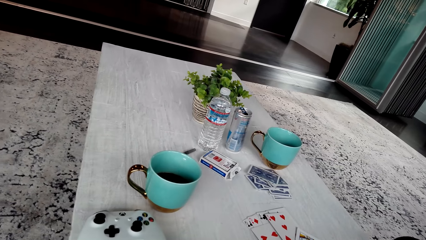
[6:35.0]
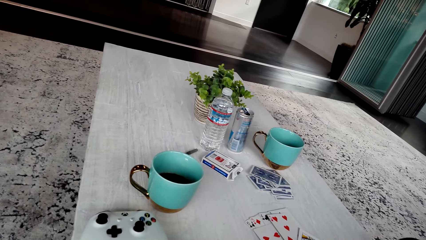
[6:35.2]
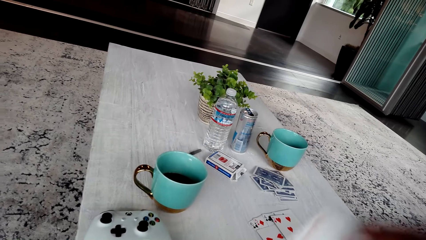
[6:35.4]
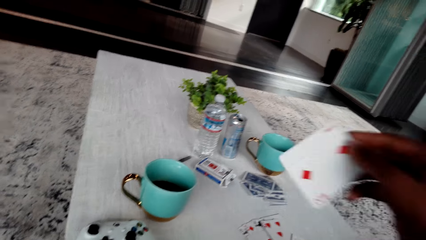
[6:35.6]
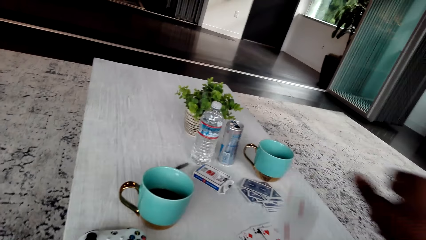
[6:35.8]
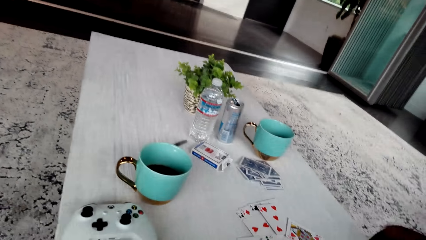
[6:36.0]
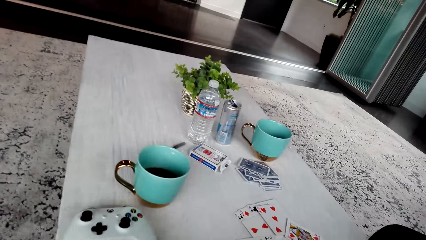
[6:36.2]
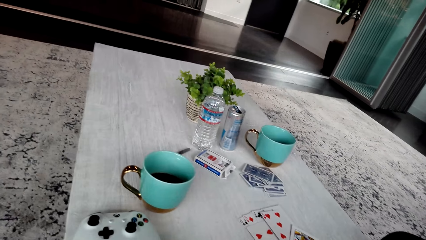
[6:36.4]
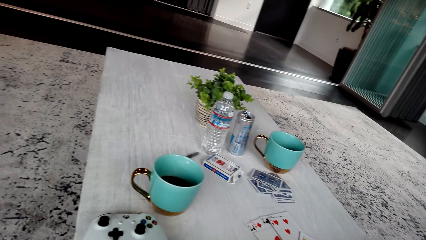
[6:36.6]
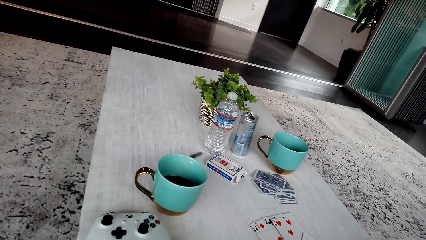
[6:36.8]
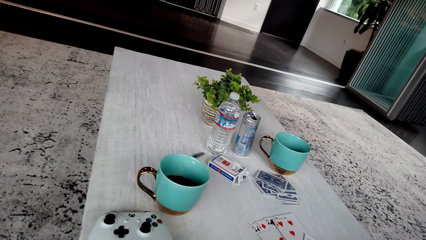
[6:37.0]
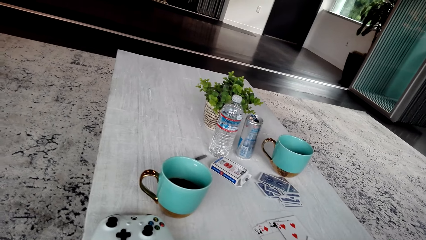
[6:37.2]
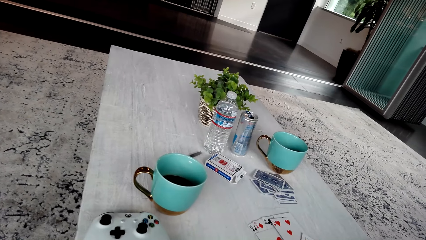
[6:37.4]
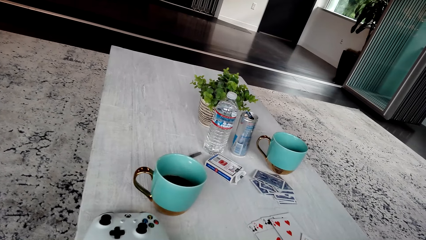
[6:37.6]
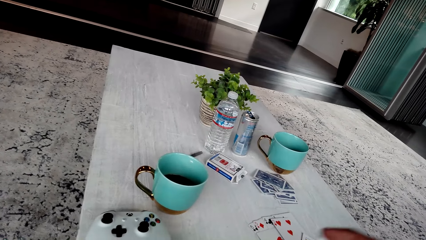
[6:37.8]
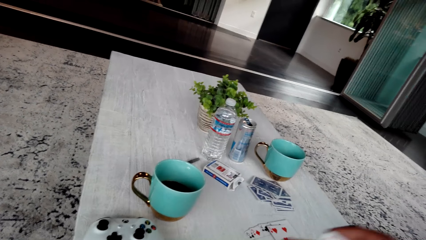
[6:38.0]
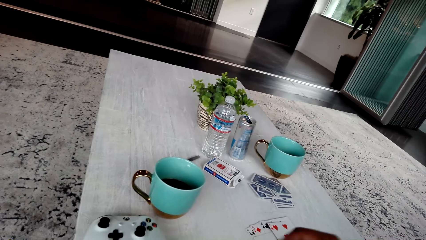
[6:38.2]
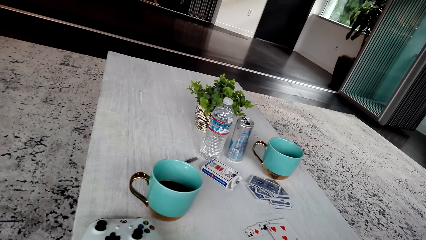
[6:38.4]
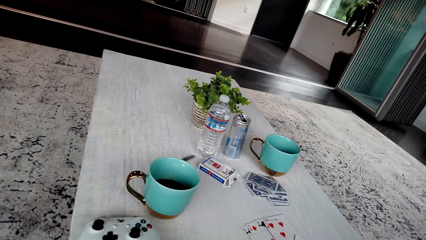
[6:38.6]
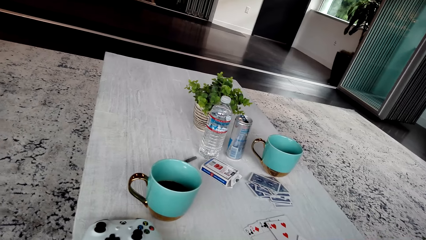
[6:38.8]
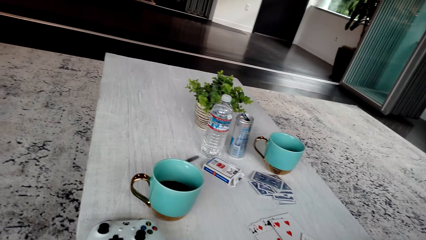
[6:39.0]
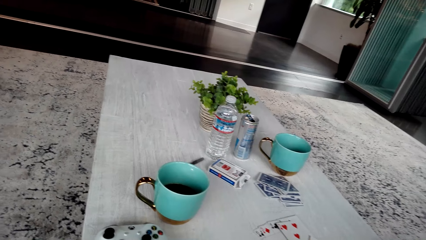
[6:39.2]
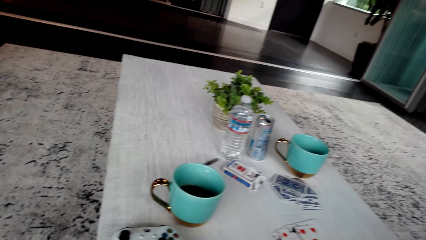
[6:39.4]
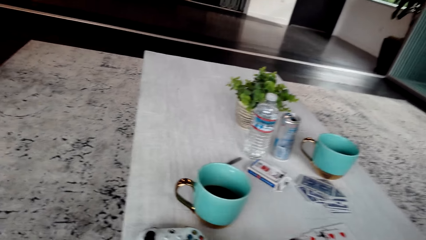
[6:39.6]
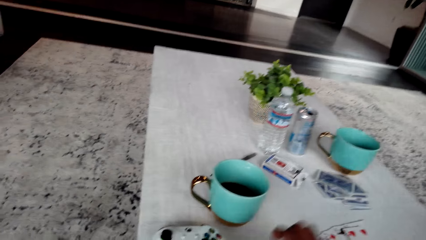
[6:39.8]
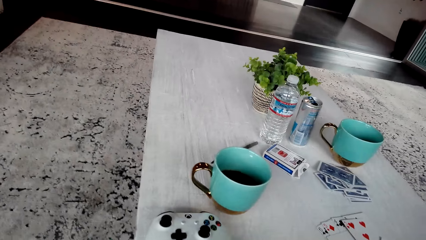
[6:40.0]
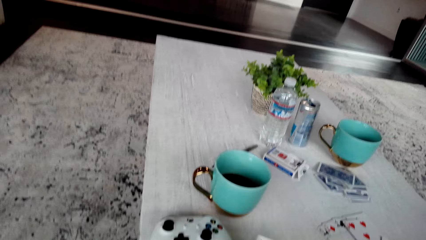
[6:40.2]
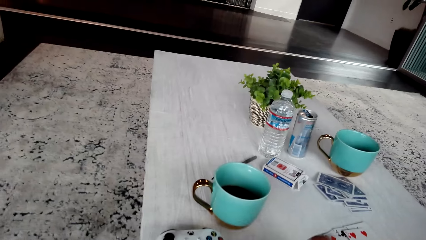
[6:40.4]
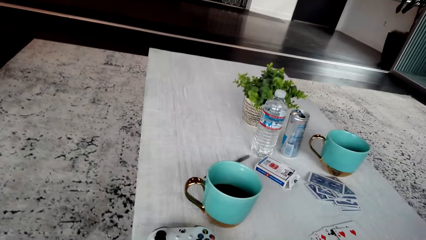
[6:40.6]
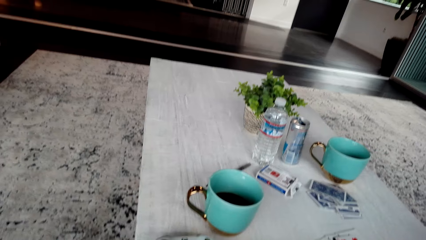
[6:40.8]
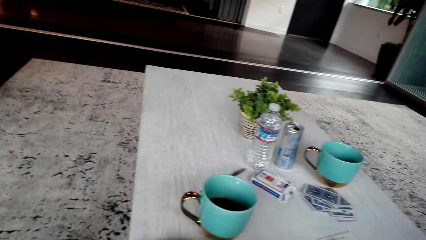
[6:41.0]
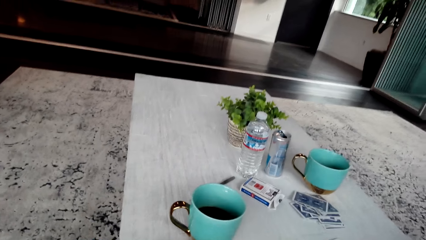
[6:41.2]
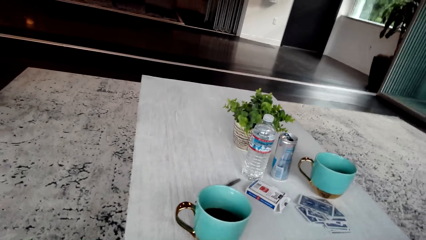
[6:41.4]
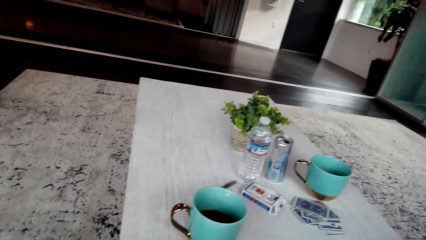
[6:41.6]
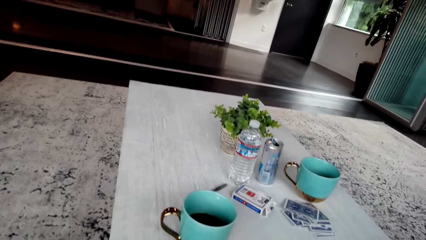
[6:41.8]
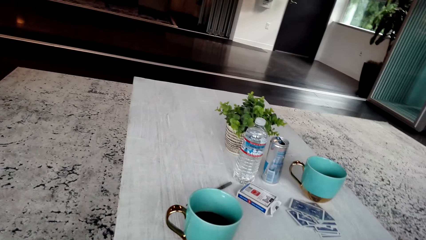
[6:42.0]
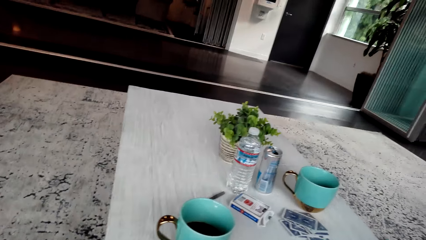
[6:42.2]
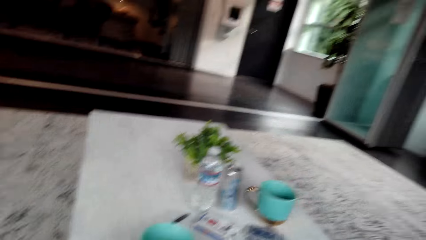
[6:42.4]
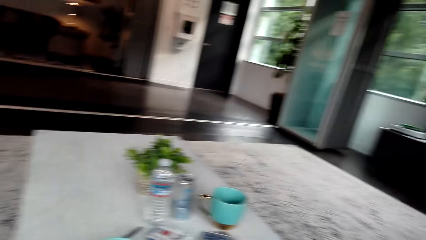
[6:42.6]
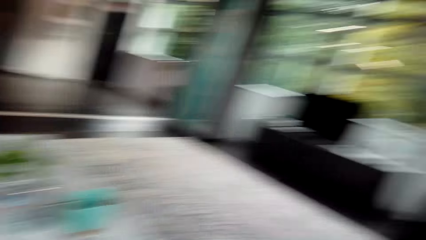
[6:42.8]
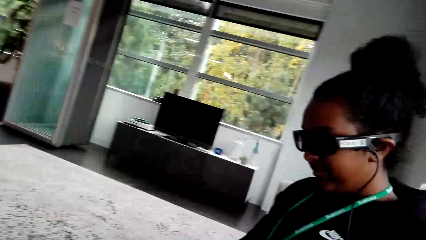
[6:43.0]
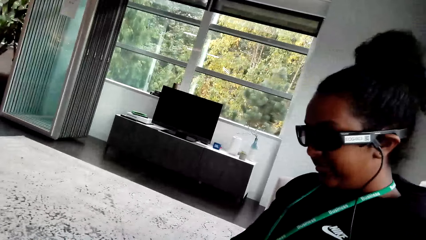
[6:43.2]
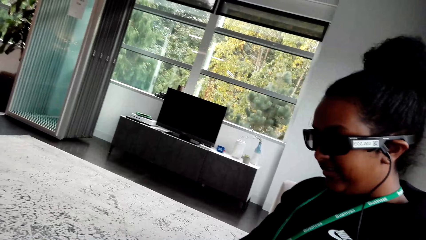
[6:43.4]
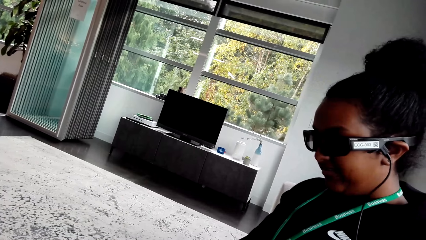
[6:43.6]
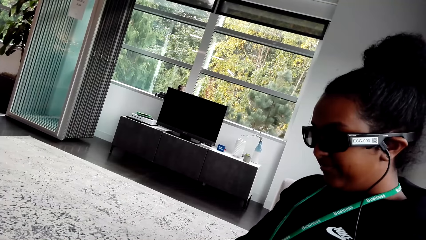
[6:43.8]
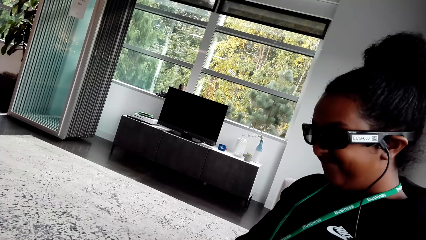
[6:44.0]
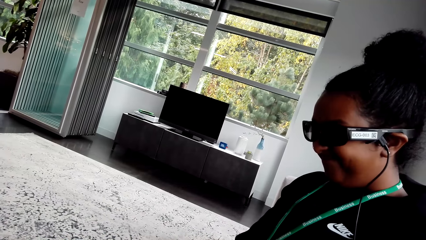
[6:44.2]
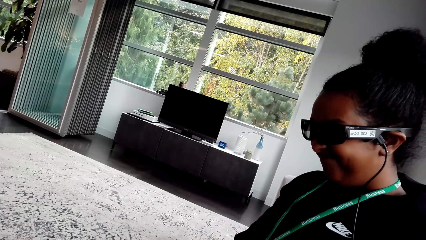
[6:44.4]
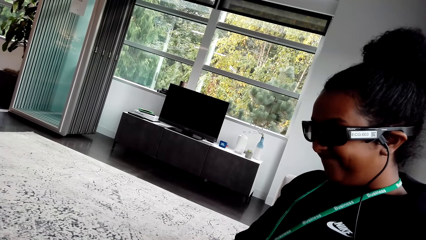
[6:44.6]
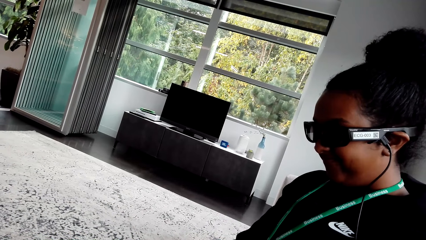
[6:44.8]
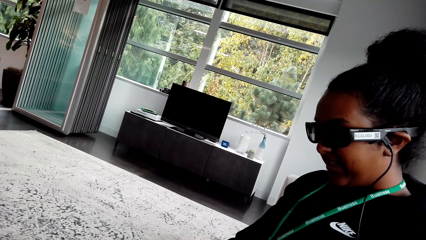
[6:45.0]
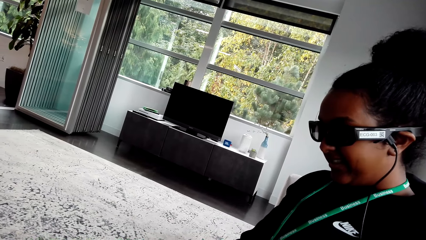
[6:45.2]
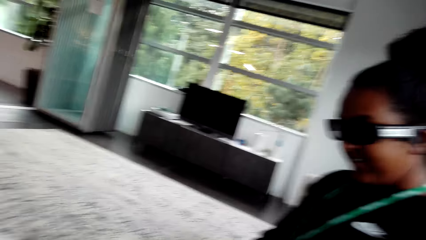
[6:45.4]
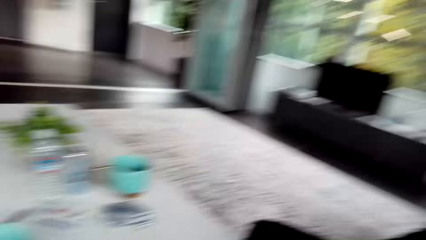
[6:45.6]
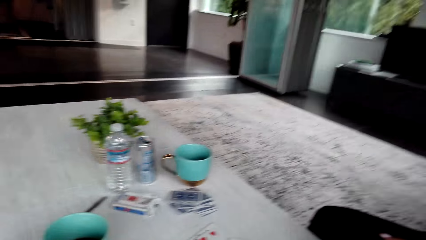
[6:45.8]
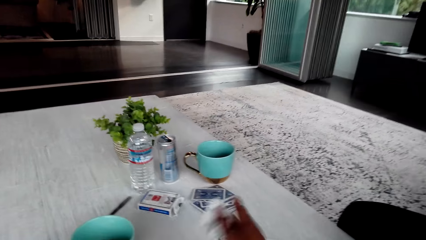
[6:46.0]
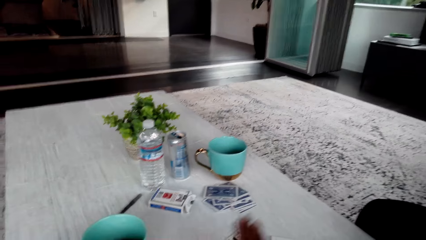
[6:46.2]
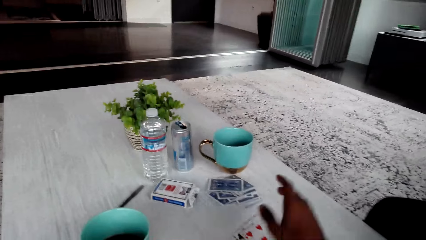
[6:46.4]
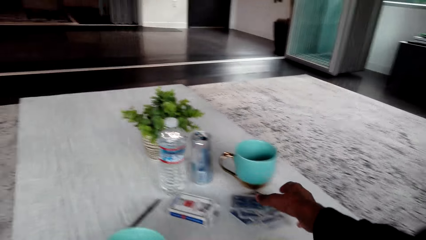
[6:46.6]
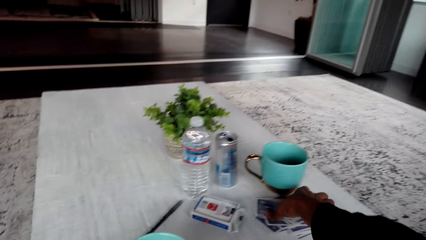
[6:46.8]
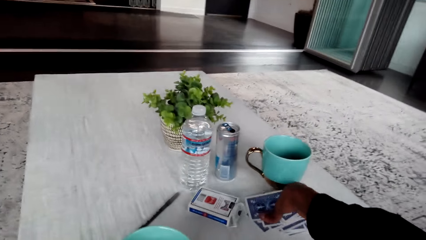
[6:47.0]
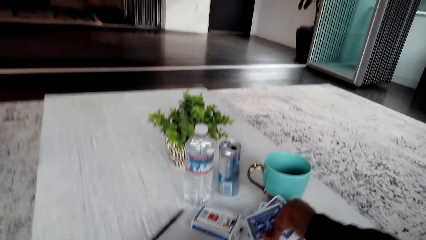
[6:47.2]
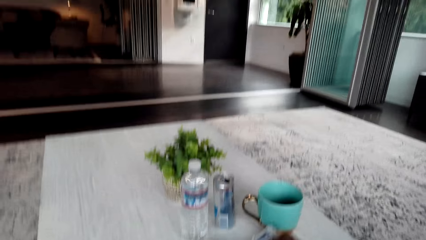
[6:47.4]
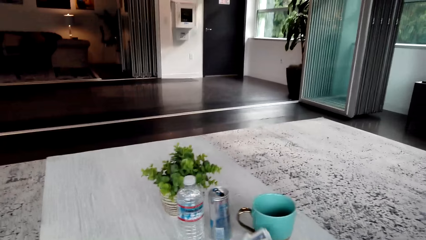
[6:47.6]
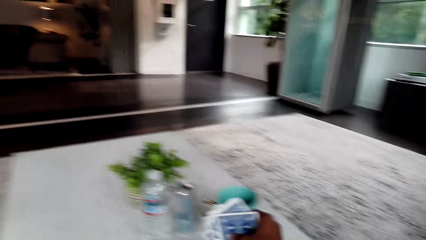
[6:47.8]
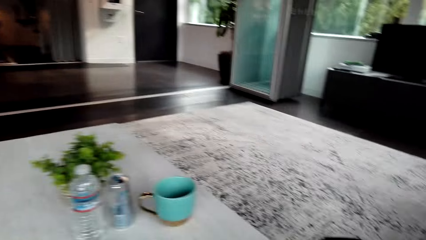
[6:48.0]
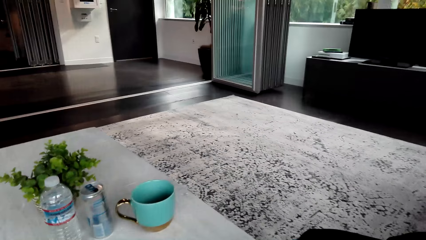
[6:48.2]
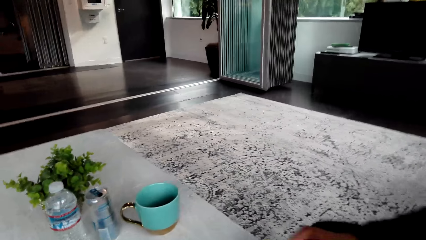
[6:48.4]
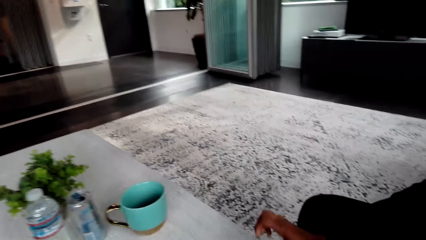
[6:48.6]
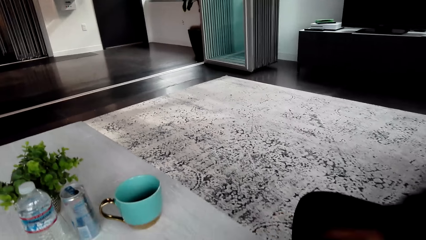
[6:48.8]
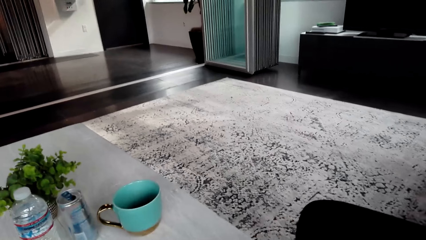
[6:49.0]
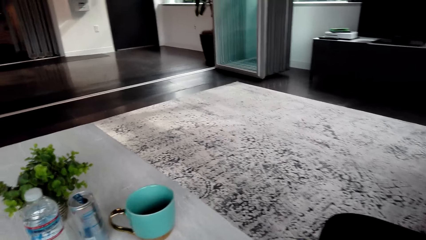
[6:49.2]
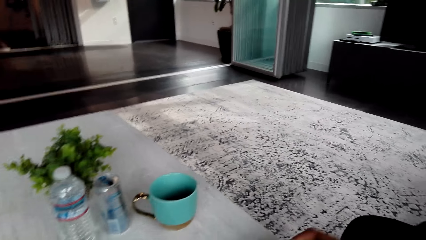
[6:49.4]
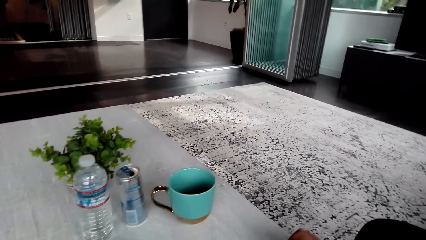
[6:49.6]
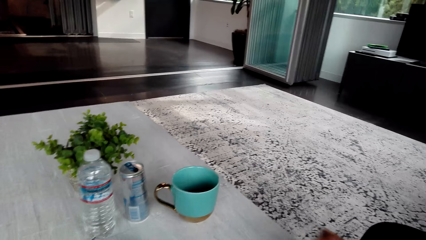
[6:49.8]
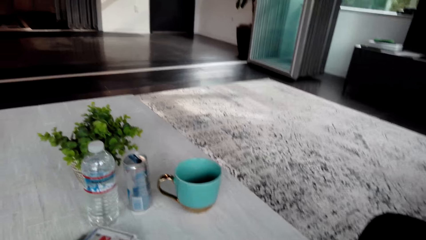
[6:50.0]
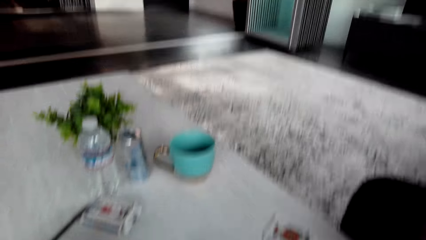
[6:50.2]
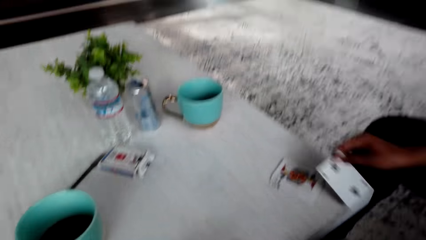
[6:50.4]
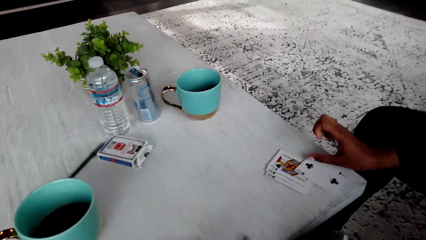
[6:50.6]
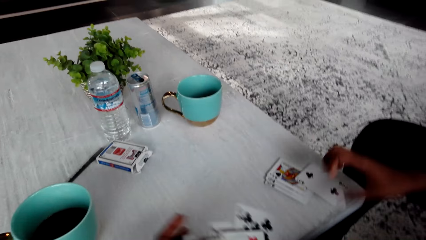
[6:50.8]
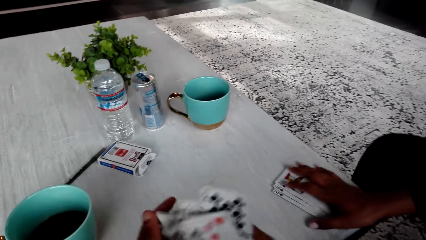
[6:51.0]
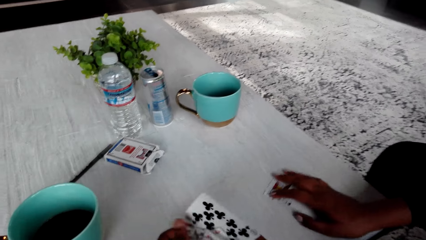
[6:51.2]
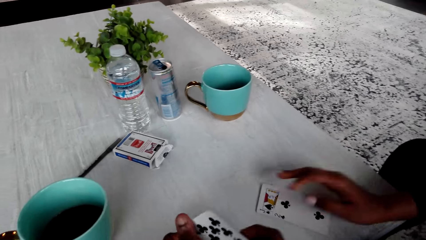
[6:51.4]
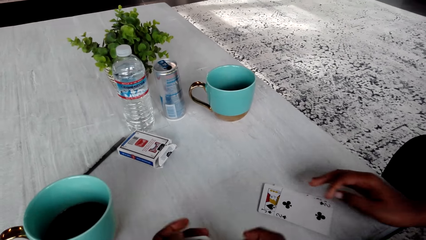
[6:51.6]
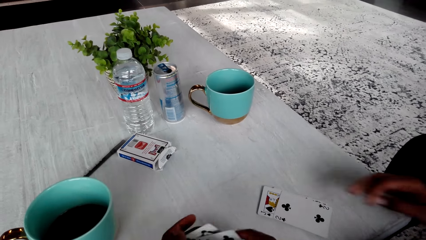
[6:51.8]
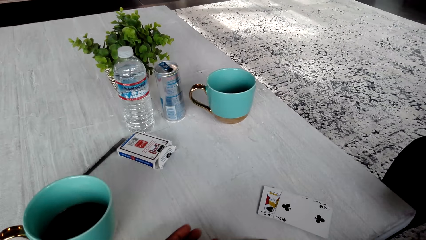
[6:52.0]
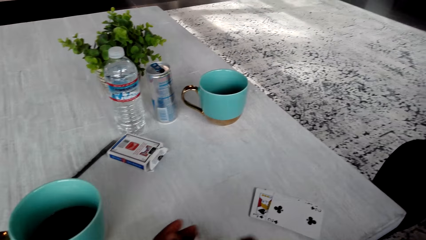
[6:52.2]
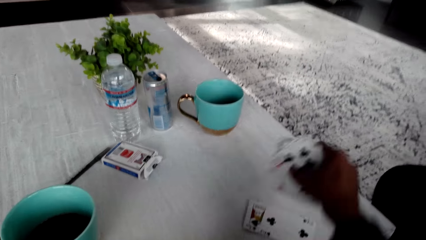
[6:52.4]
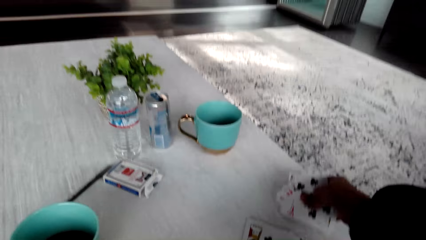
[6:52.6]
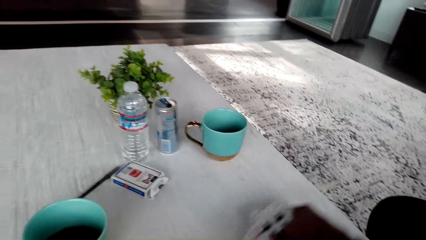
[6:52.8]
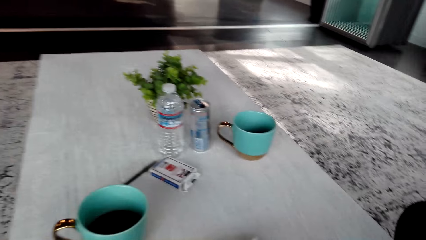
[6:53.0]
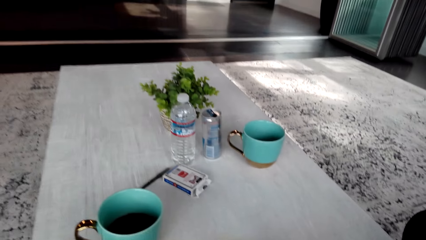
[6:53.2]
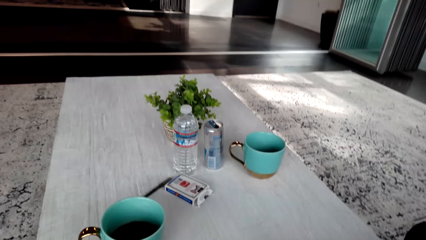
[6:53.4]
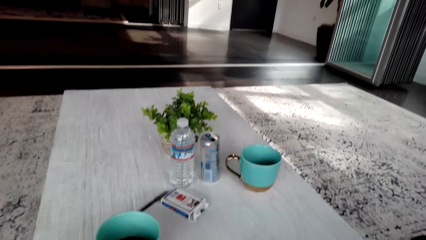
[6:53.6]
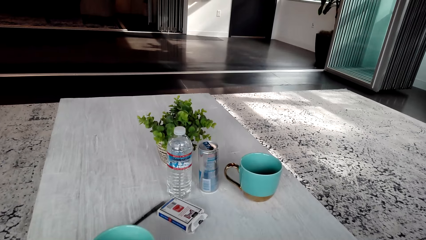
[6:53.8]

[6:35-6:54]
The camera wearer picks up the cards.
